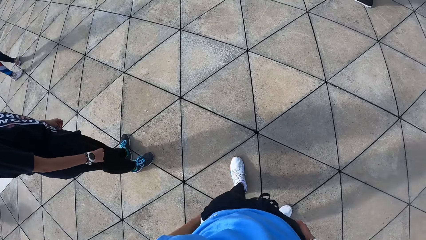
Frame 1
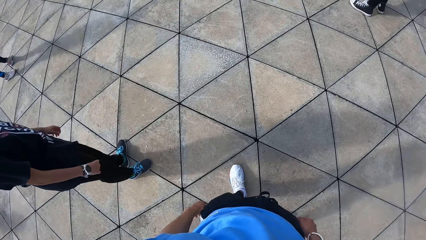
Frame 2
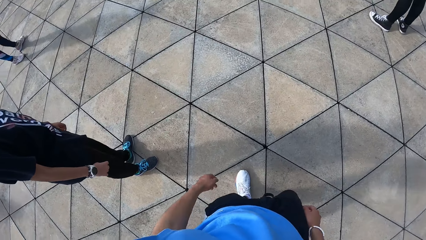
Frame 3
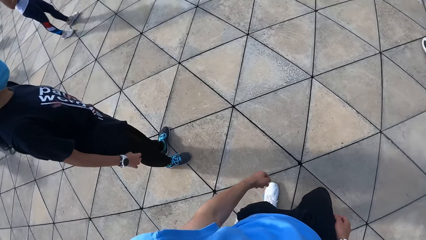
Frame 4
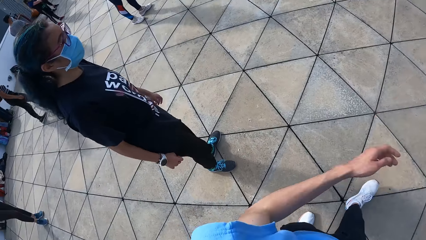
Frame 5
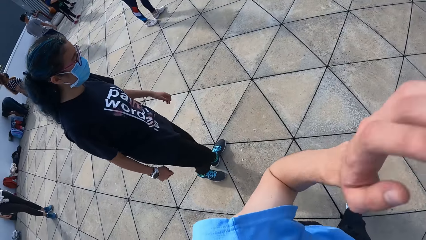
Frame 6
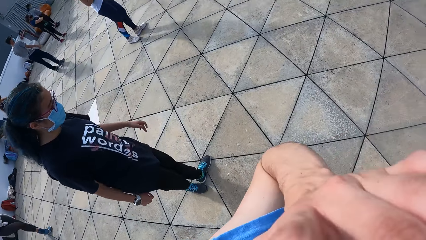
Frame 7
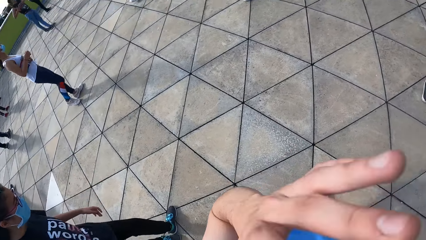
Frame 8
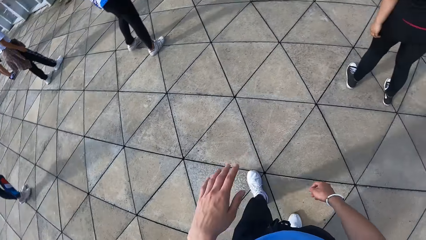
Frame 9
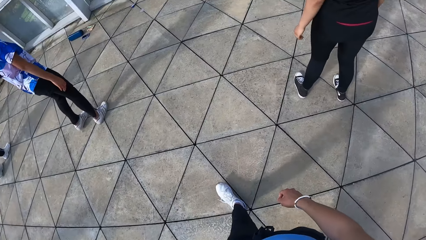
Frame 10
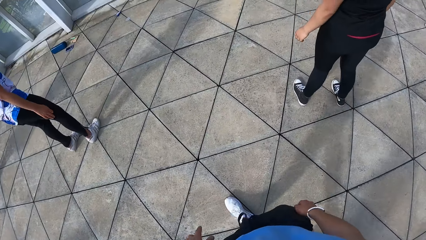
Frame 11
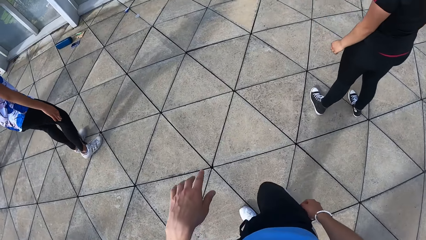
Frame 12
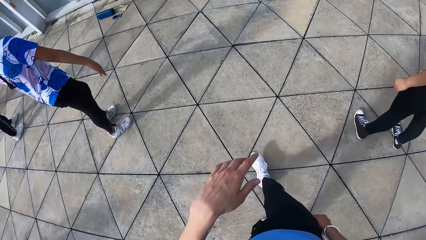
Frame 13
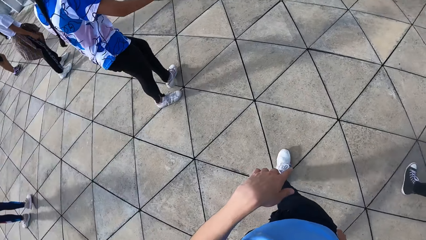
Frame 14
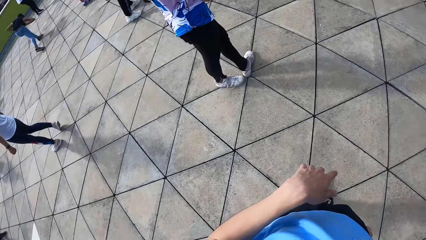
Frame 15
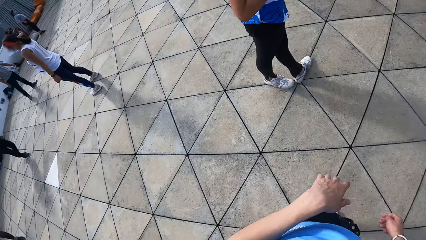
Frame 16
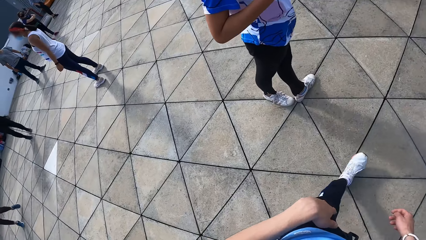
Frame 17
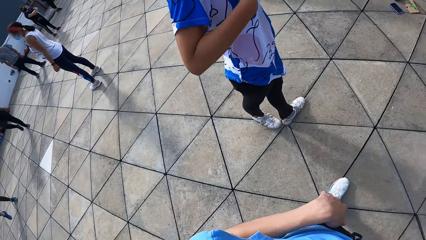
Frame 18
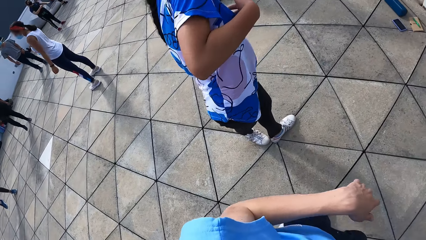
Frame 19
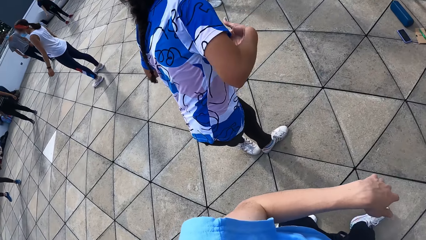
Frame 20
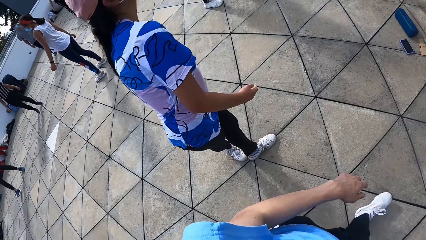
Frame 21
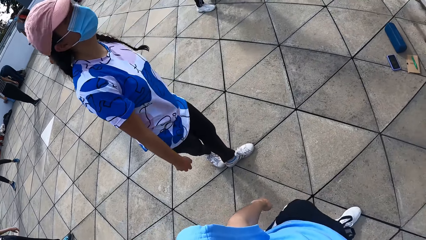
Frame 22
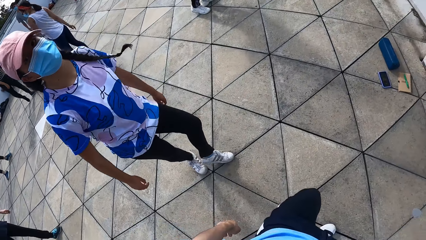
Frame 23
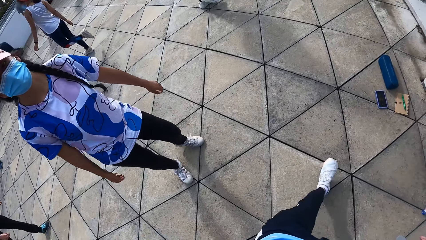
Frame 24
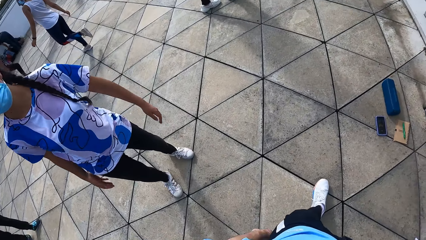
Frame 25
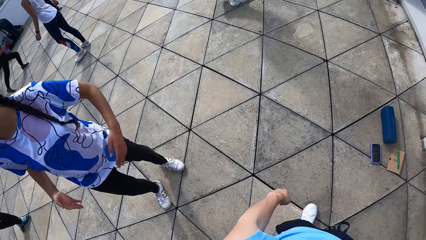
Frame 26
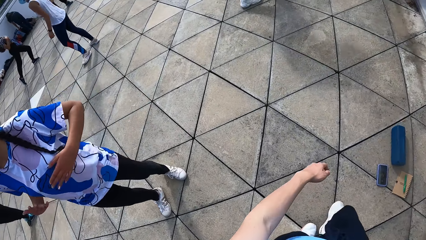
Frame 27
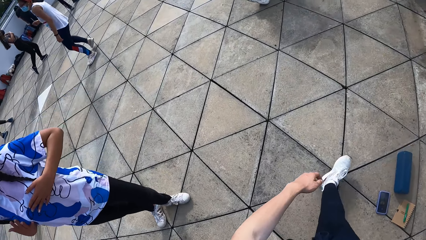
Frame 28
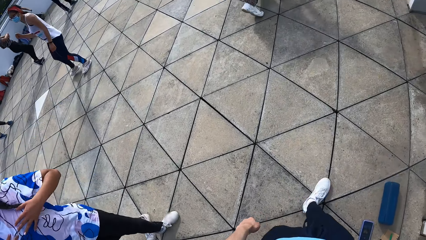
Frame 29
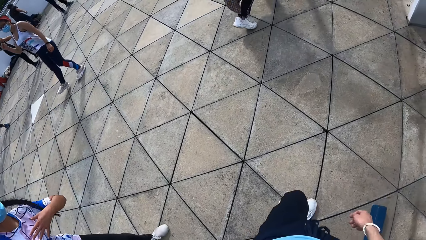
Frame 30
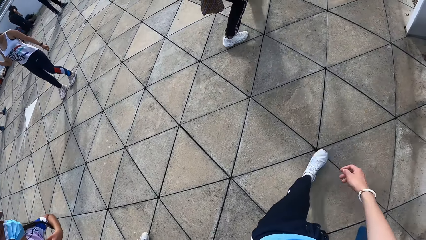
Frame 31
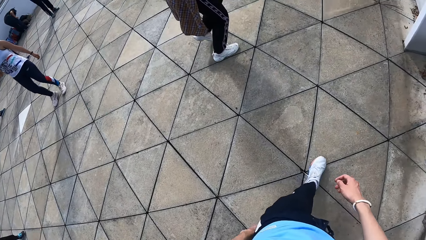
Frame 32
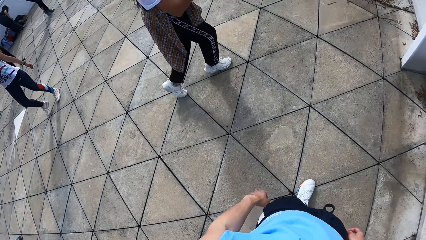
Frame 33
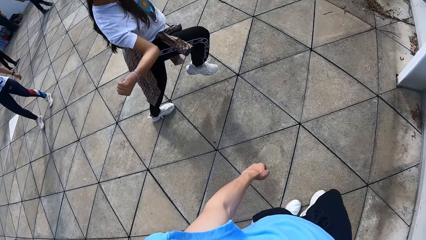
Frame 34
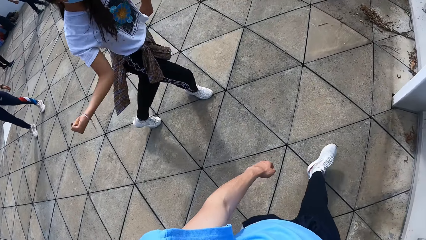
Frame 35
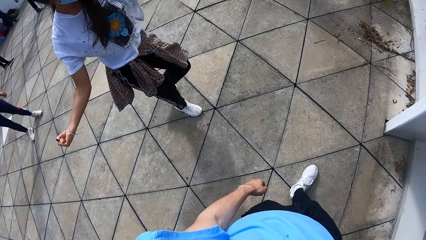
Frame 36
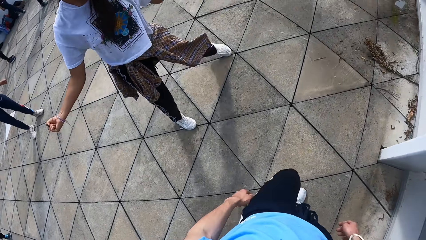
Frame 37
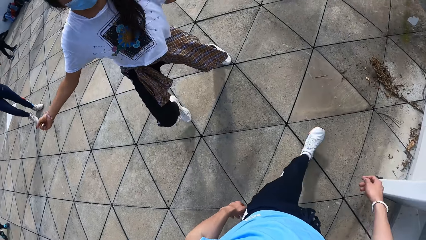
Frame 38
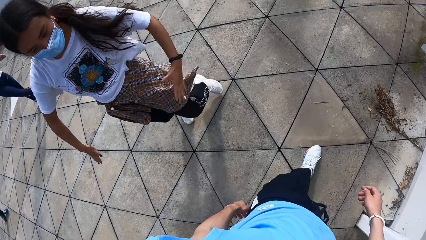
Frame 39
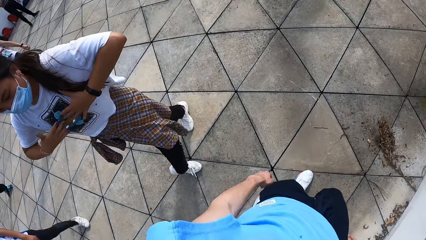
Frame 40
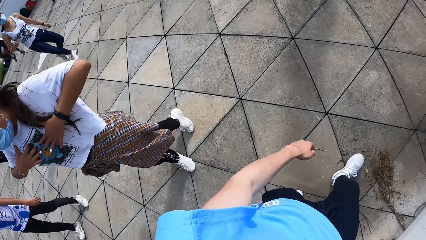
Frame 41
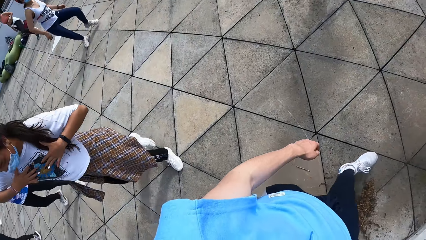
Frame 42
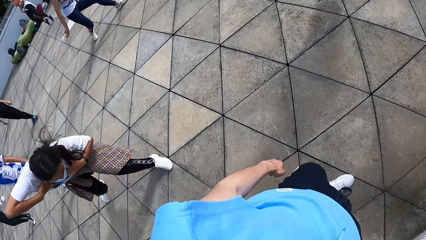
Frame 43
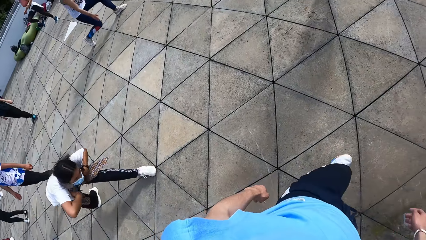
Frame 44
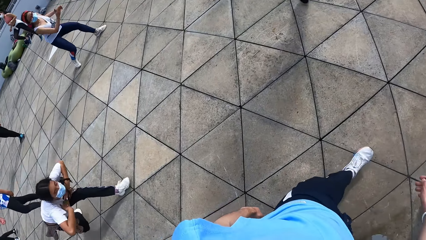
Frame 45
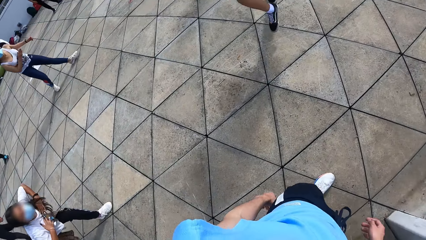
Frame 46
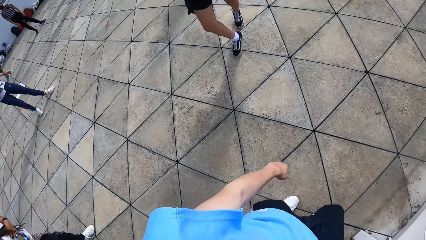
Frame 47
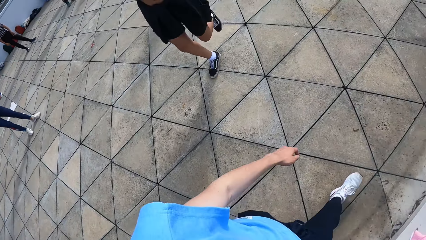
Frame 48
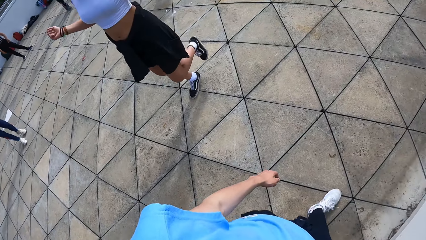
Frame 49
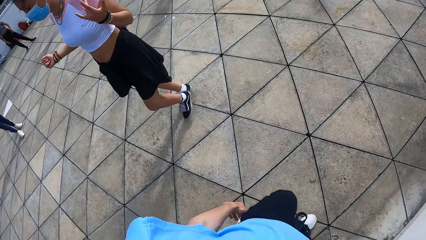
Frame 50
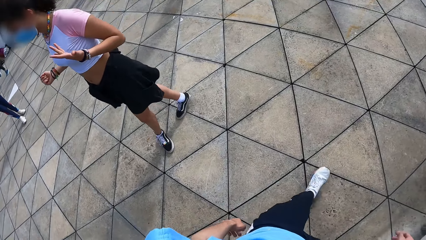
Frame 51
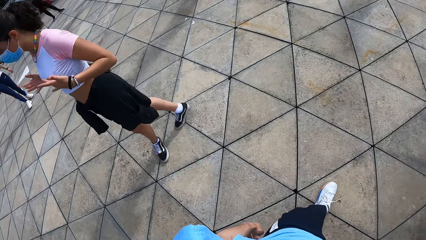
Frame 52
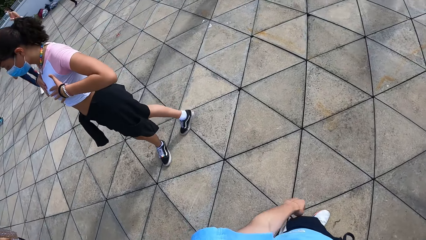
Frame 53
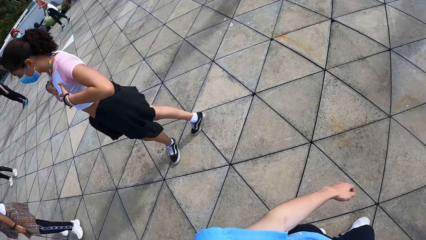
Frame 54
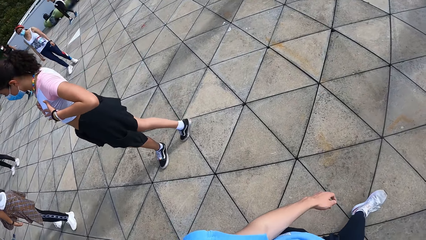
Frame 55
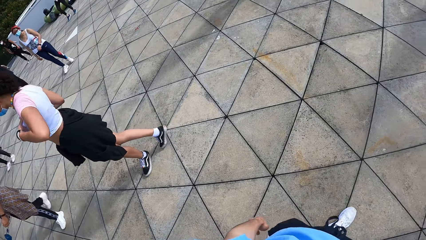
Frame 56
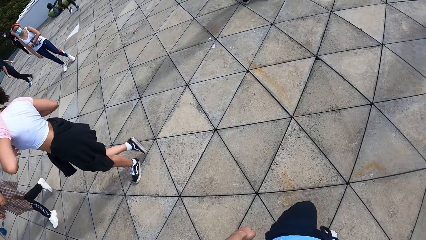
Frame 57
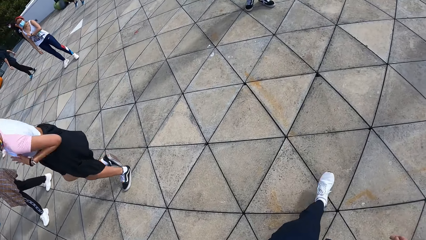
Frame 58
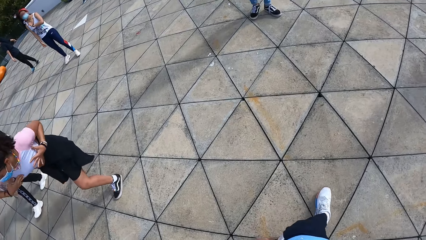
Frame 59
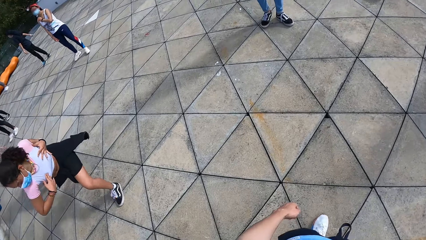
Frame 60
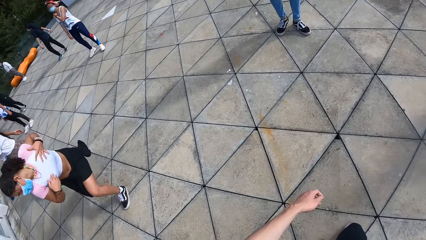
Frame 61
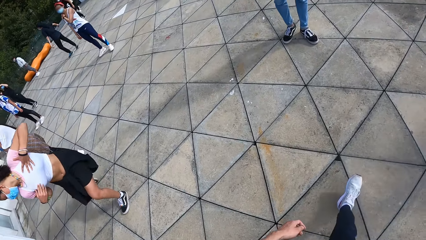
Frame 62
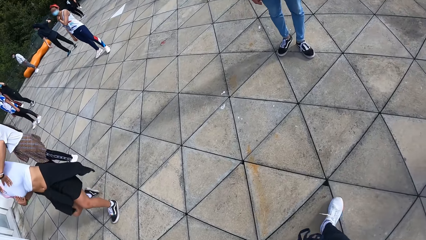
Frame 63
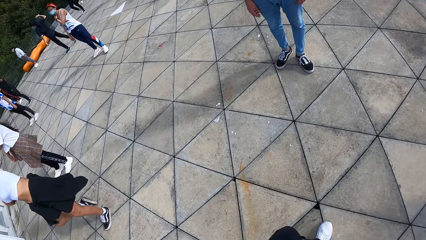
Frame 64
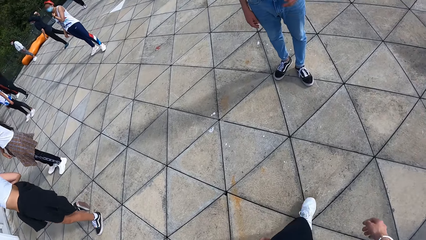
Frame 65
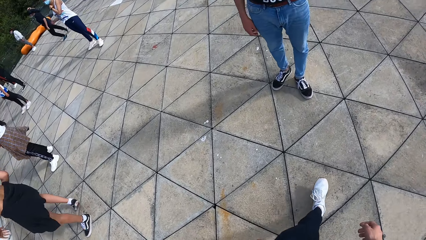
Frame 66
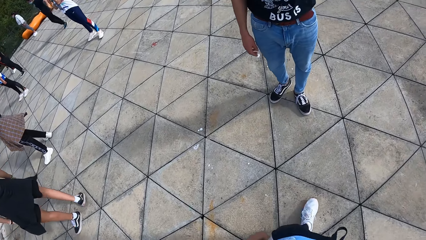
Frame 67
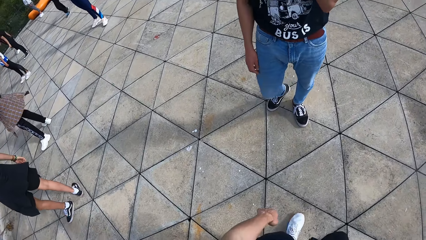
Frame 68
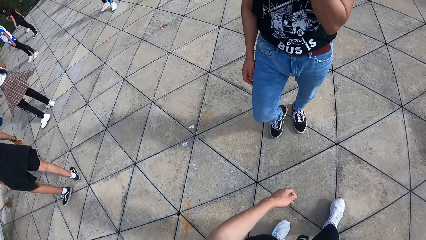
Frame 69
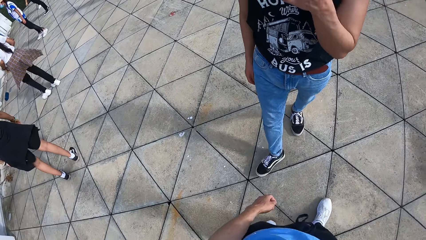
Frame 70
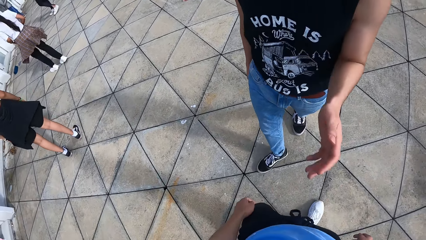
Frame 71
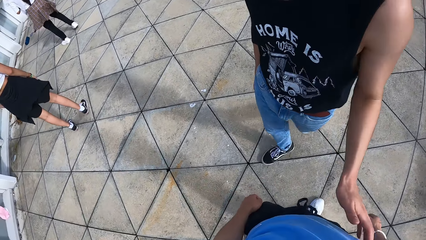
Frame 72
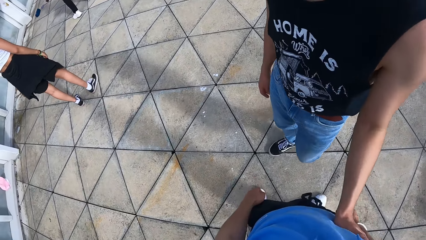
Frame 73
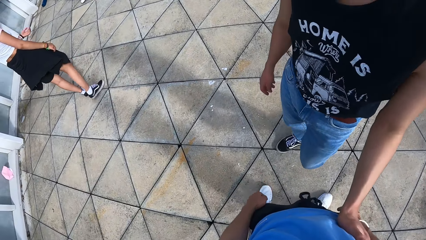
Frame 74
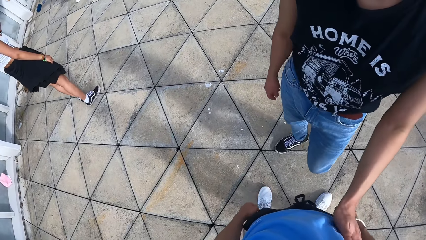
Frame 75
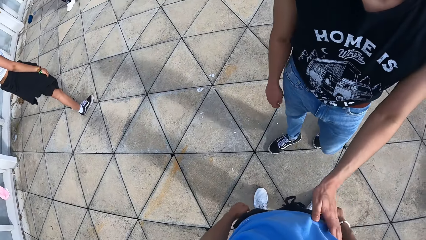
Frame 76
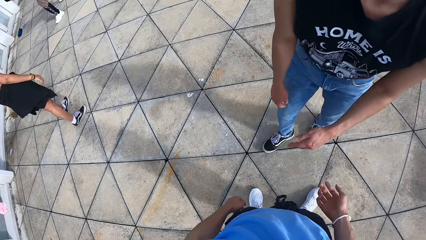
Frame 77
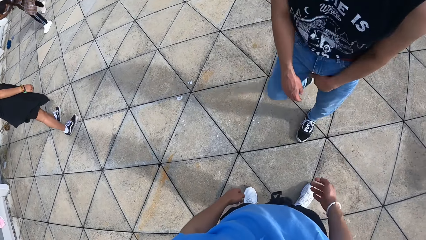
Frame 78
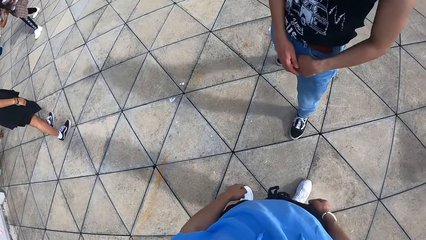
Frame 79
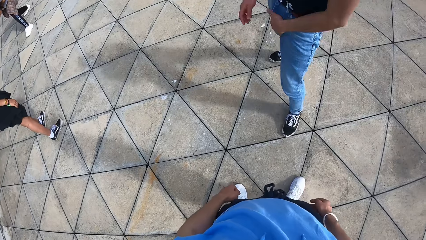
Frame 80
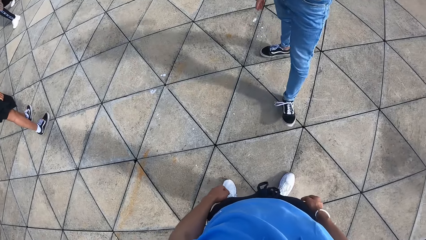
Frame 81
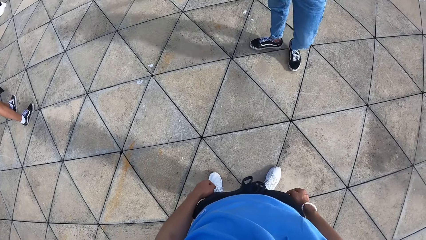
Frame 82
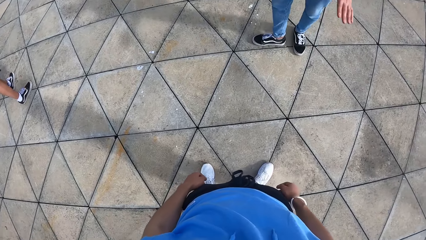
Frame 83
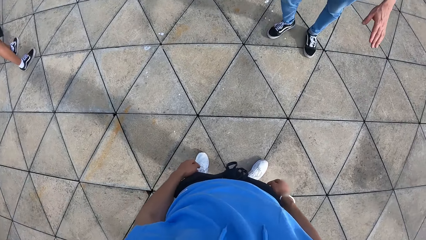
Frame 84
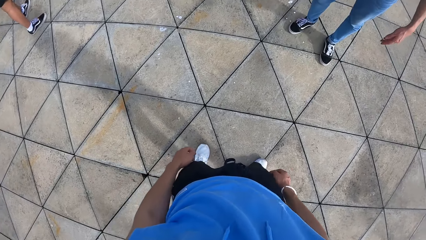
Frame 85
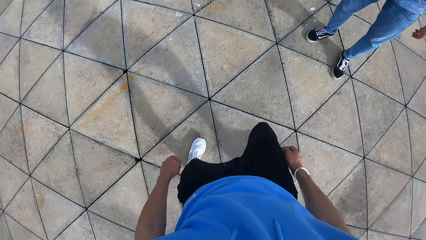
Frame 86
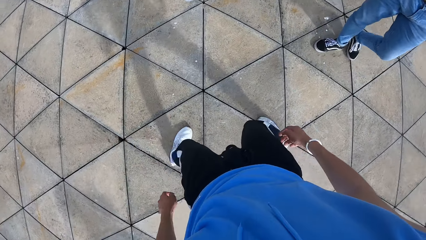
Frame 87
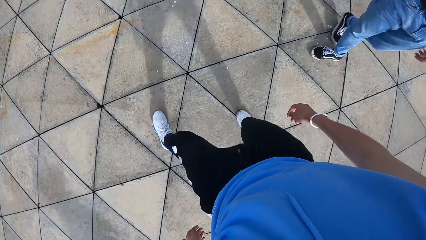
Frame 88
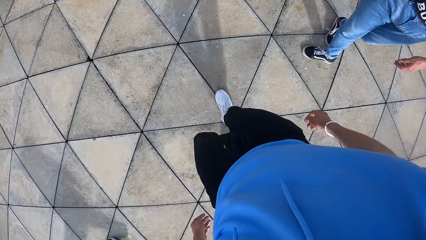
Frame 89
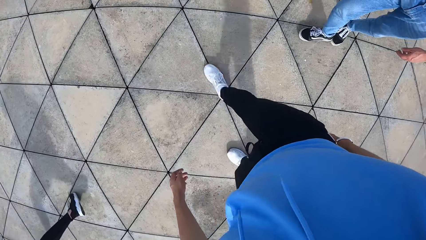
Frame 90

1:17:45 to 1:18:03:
The camera wearer moves hands. He touches his face with his left hand. He moves on the ground. He interacts with the group of people at the park. He interacts with a man. The man places his left hand on the camera wearer. The camera wearer moves on the ground.
